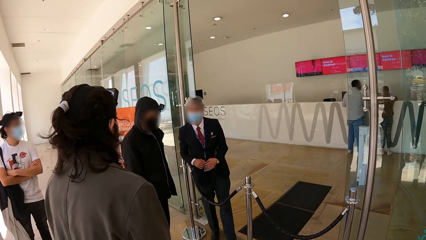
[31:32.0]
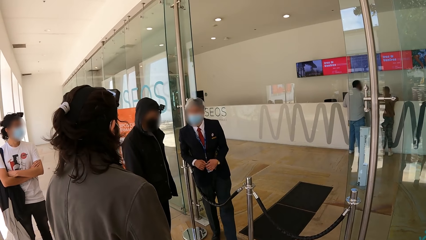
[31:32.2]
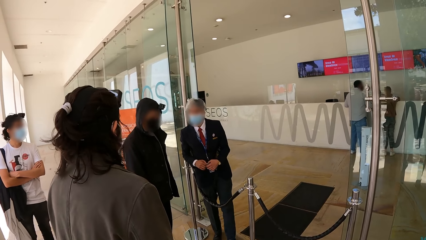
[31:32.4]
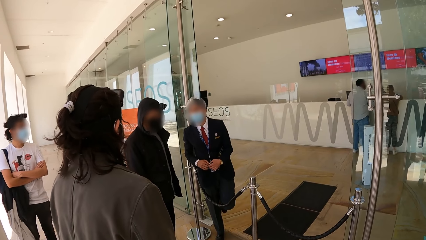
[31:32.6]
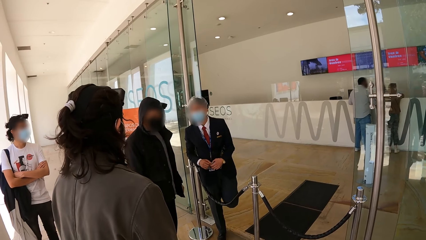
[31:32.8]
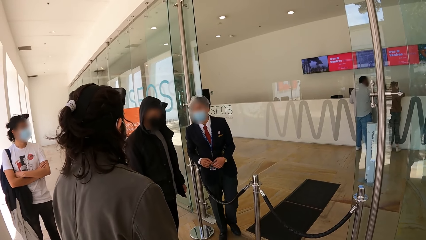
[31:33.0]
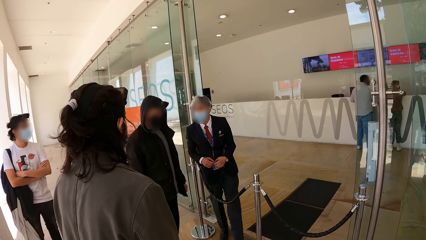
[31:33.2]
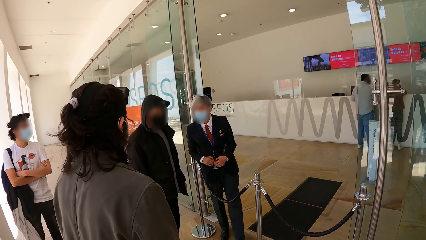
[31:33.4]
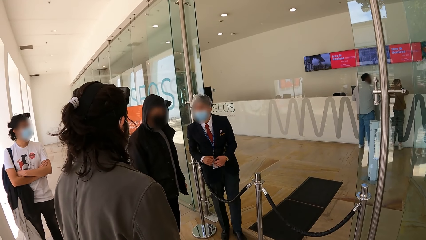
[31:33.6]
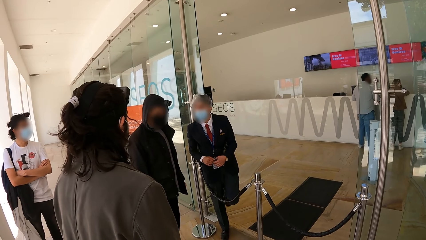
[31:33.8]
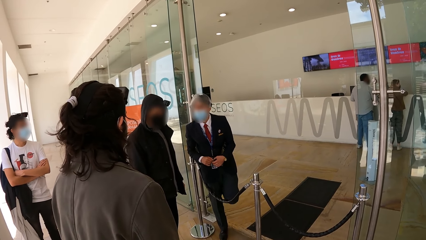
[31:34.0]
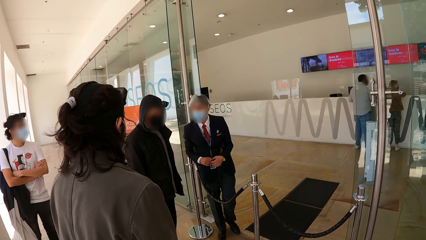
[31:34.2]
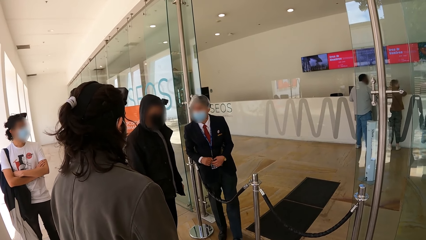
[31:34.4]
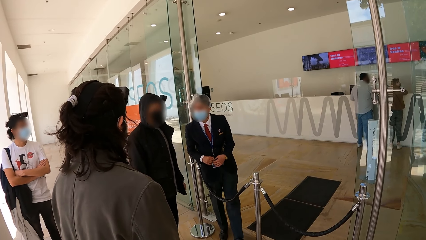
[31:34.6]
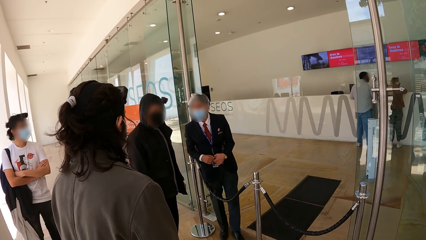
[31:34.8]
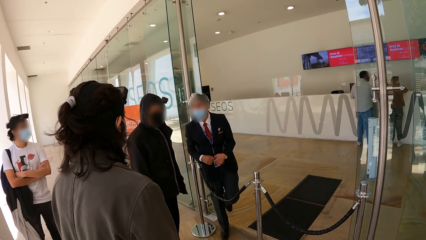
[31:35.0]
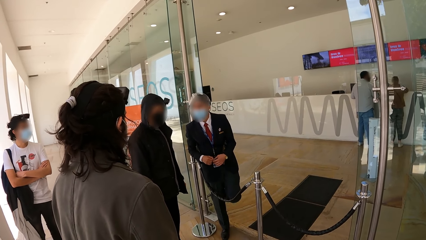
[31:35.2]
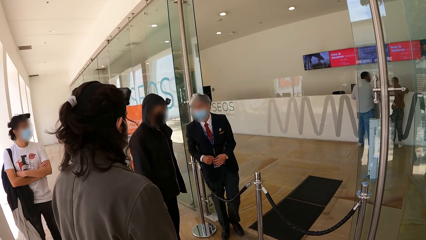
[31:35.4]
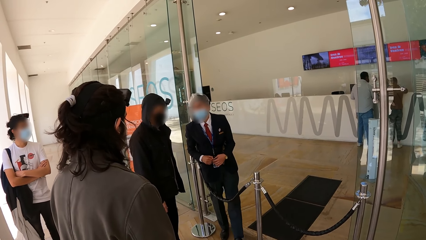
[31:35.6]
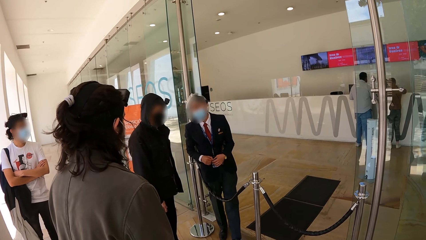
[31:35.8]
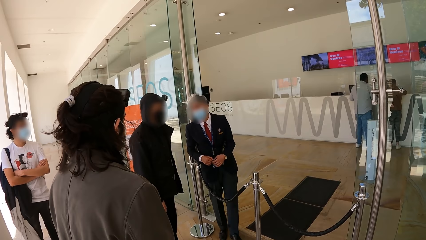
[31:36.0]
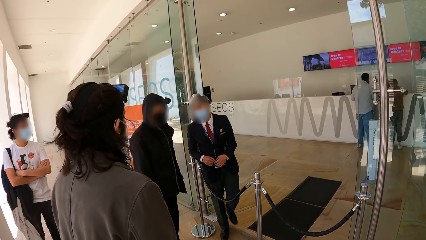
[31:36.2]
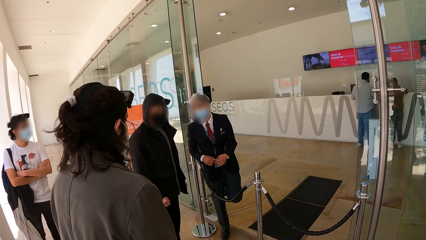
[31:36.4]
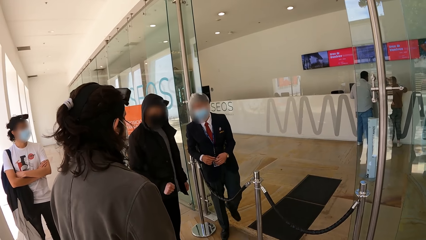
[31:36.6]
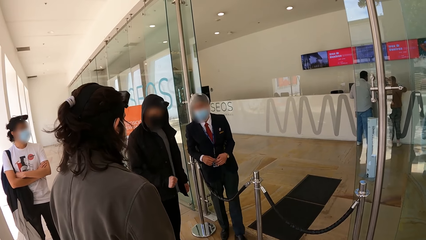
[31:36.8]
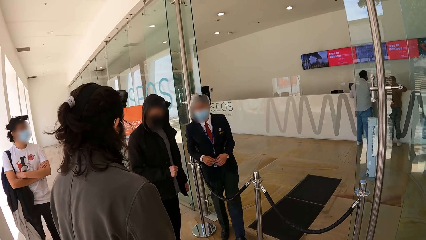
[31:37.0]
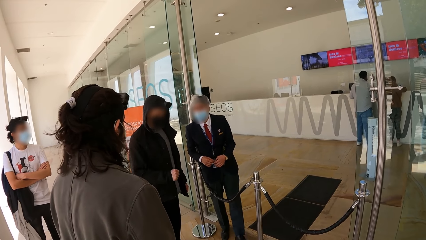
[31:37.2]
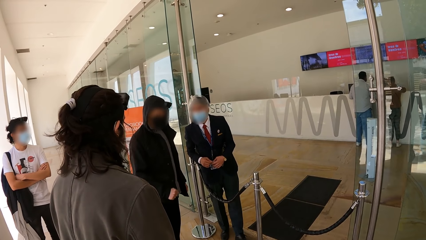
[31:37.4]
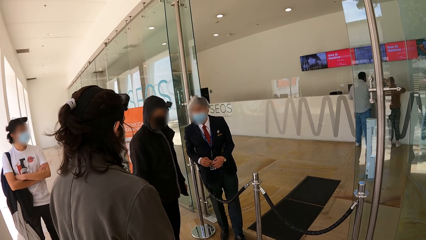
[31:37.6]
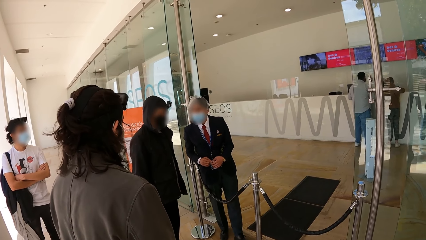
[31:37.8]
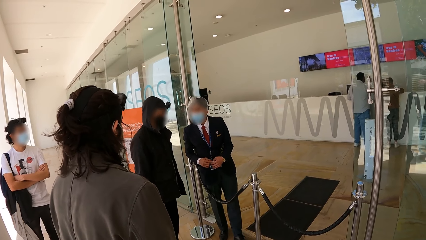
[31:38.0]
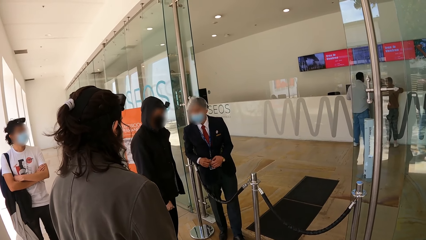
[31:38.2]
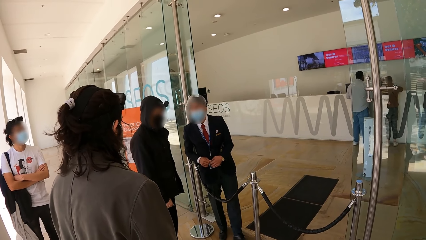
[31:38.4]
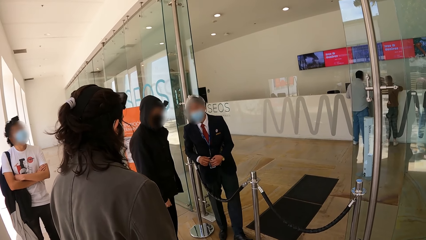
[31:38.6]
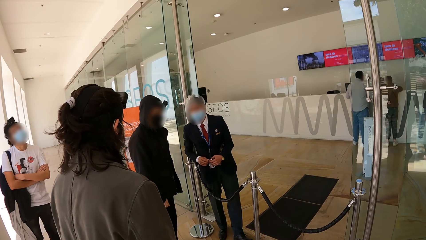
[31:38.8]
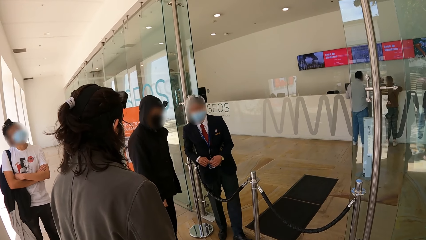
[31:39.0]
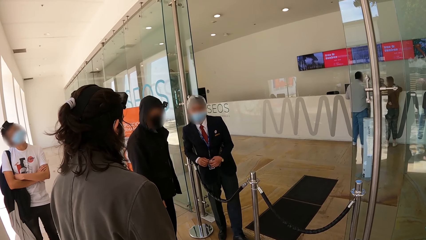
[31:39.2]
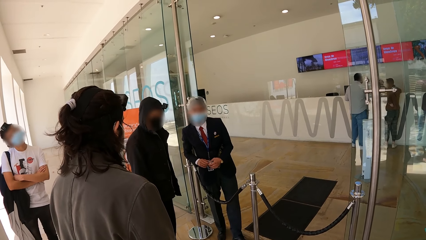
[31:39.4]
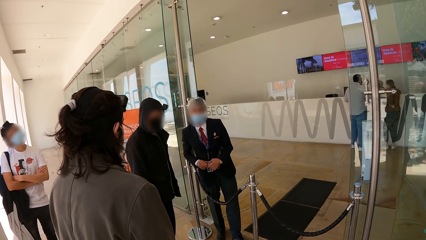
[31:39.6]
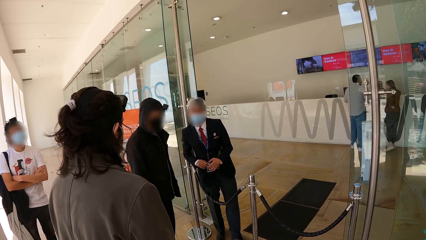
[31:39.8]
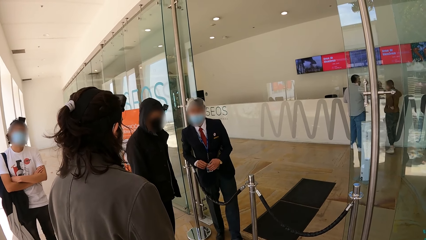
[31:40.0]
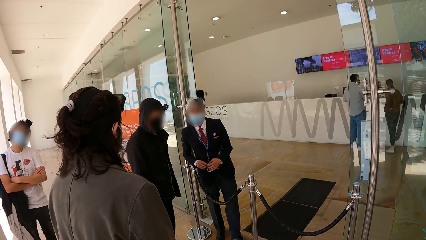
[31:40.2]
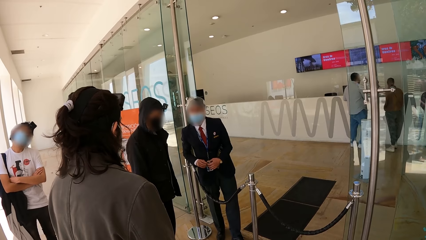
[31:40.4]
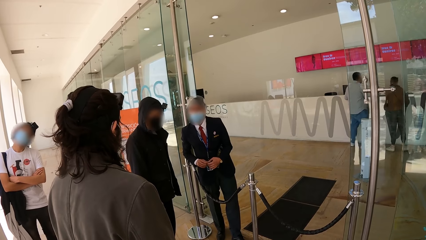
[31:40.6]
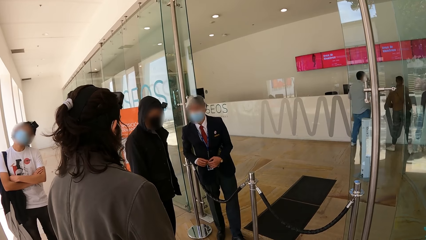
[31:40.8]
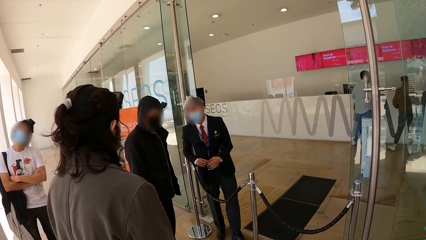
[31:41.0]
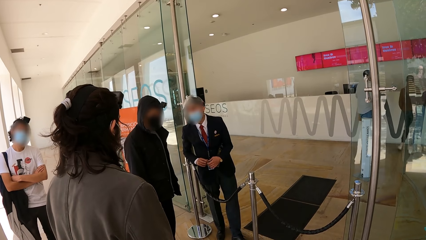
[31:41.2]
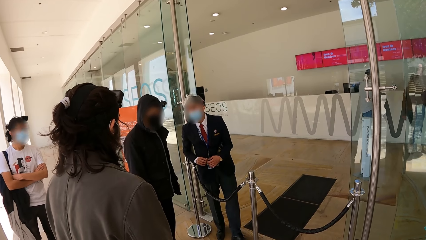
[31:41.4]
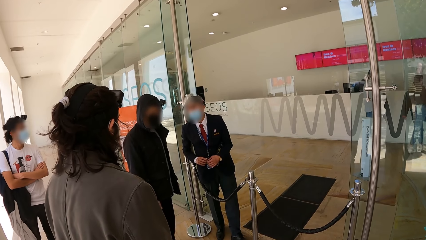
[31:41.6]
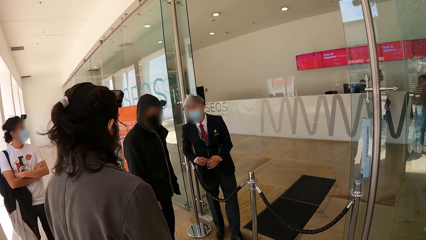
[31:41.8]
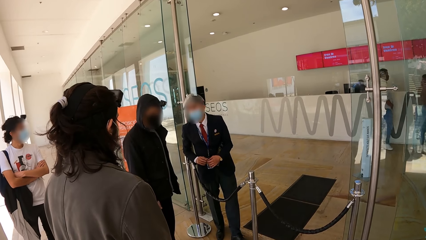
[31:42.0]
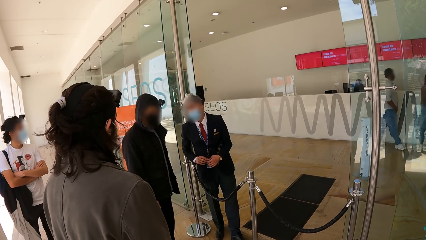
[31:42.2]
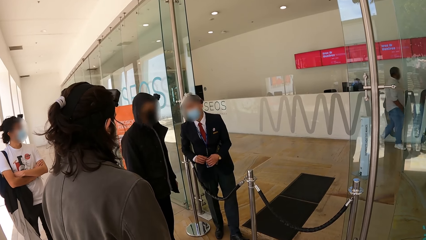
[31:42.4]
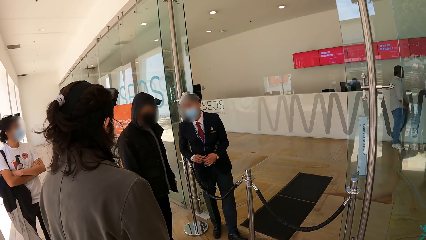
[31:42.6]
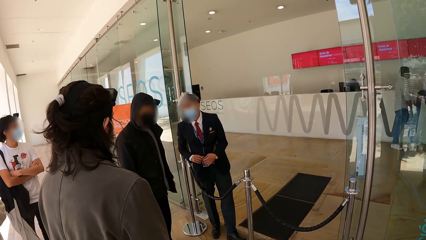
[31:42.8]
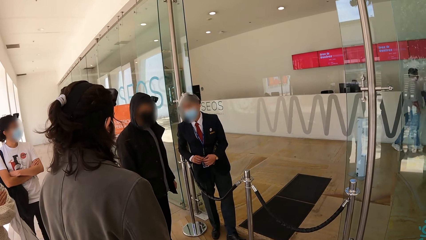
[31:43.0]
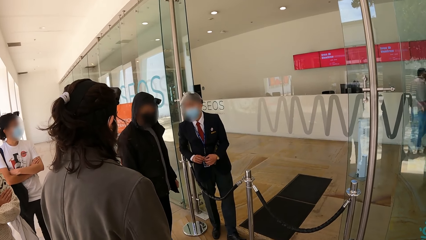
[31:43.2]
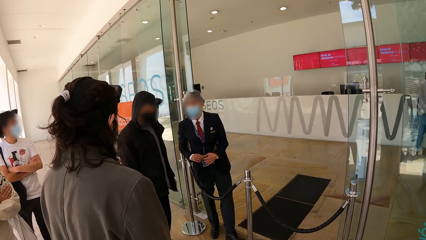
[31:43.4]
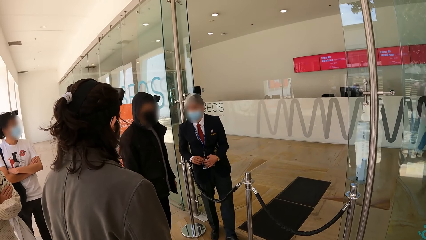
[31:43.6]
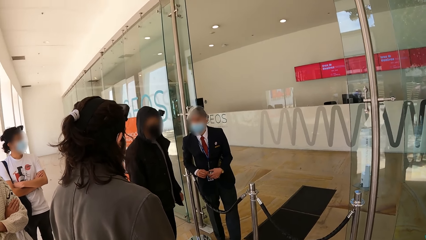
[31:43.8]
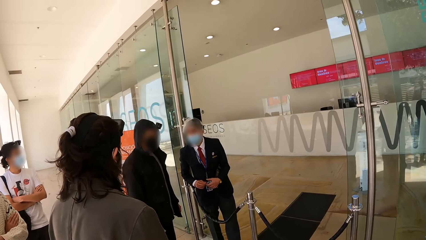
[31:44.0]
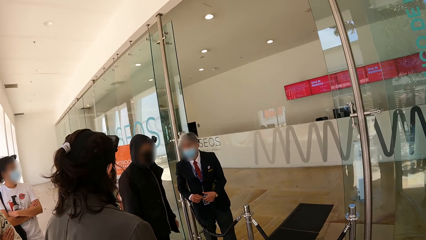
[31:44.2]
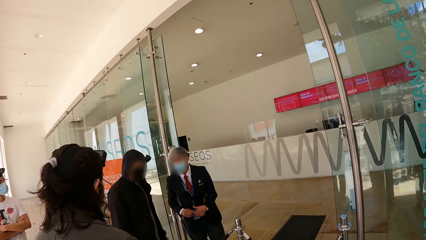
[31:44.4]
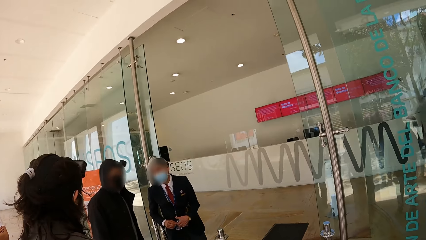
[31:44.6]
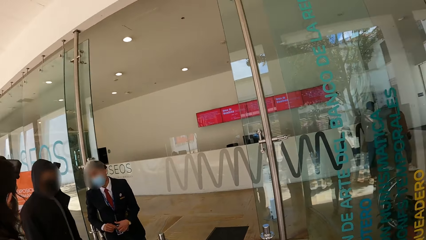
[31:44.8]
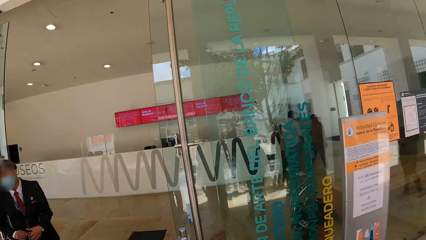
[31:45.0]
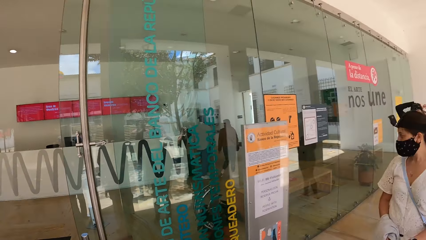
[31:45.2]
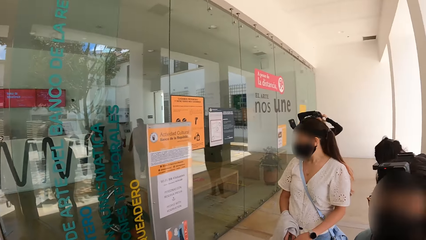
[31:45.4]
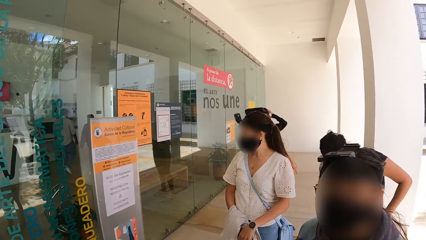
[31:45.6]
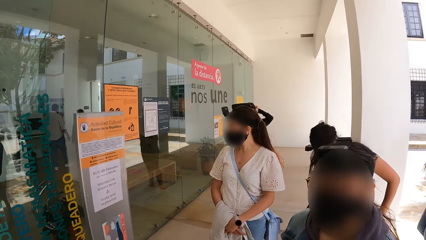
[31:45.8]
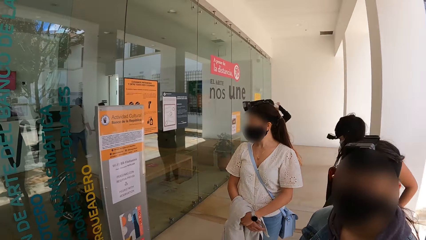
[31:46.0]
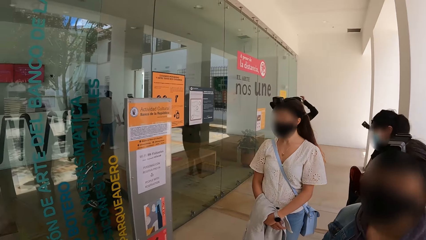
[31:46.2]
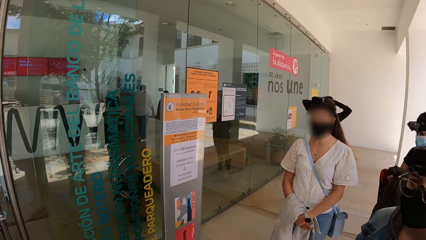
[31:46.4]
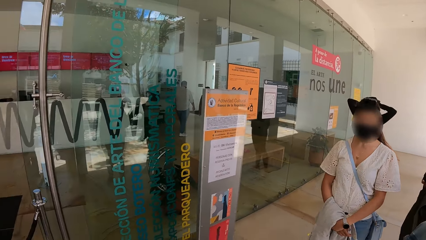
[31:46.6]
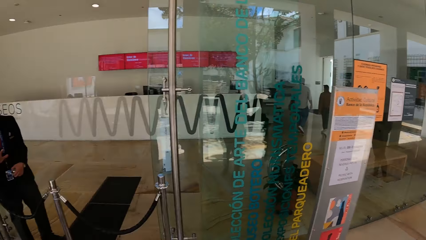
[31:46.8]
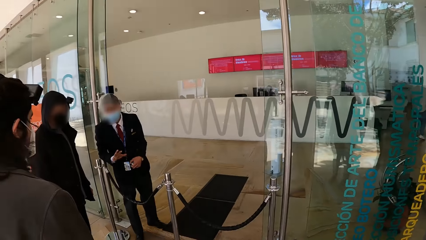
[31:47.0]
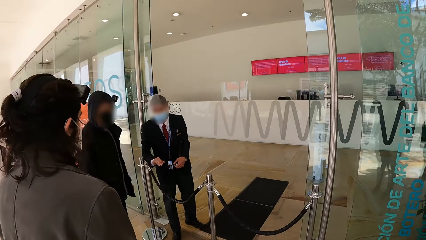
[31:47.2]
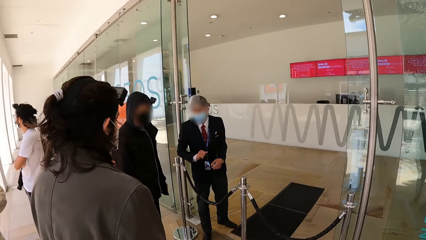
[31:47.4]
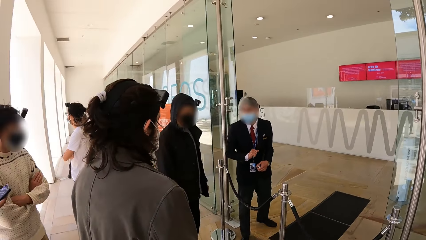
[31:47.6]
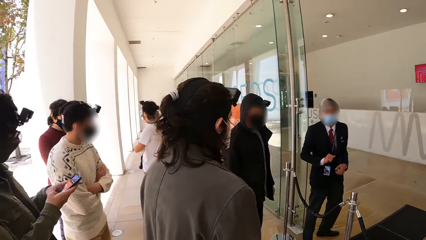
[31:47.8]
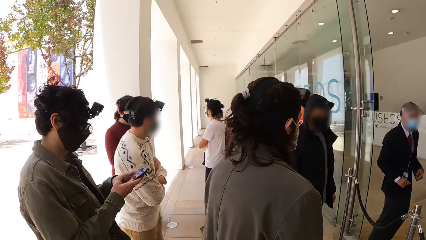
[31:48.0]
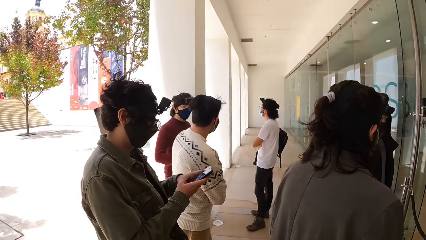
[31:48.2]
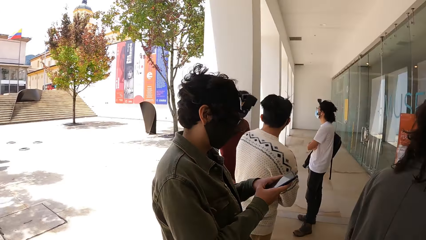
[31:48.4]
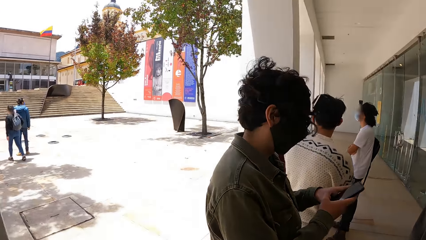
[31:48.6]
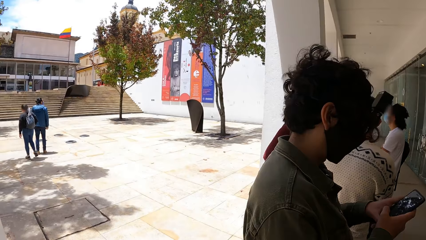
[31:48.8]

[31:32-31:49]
The camera wearer looks. A woman holds a jacket in her hands.
